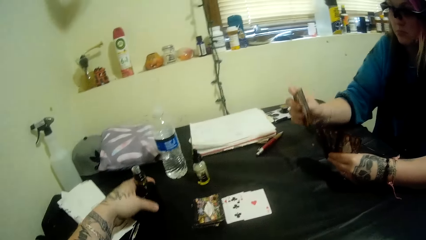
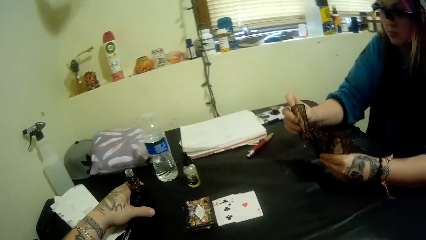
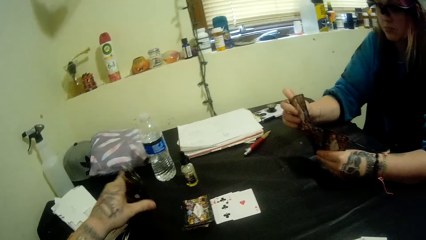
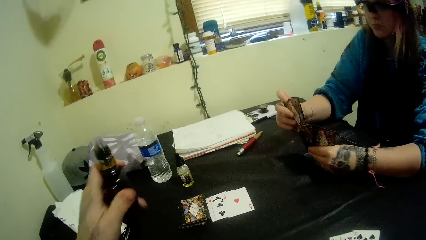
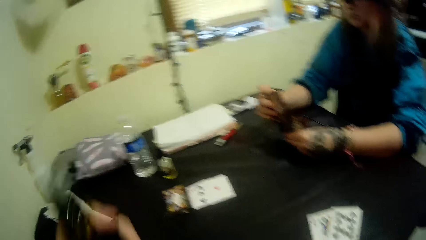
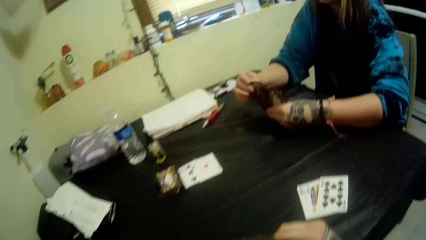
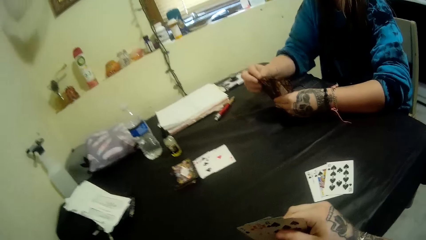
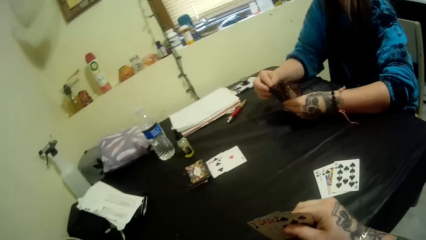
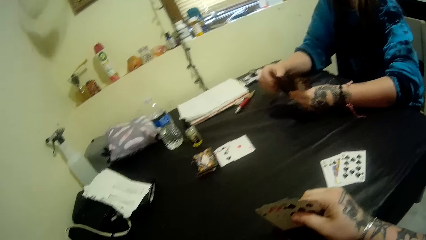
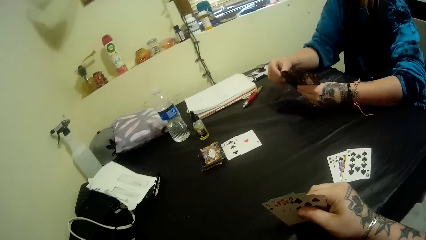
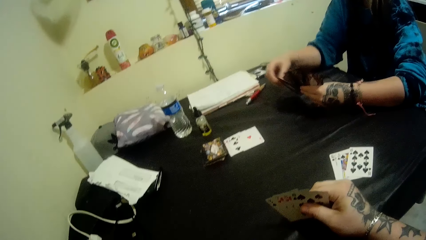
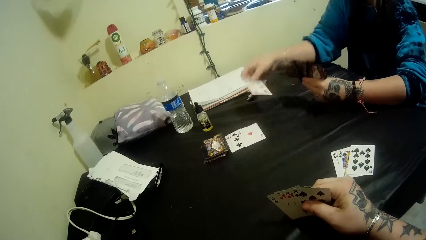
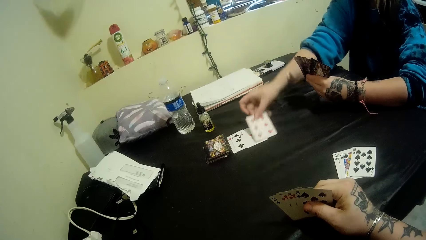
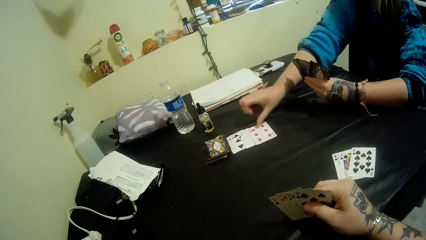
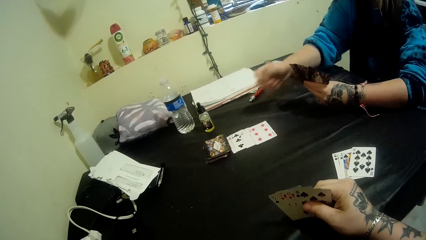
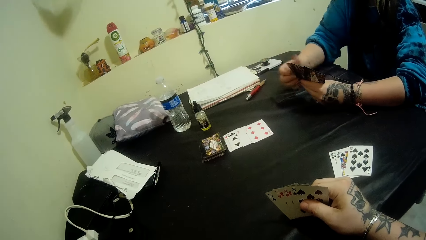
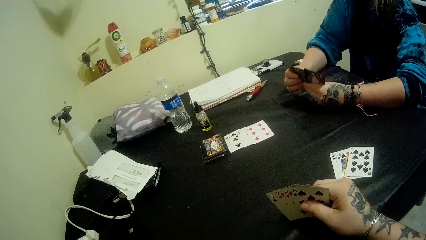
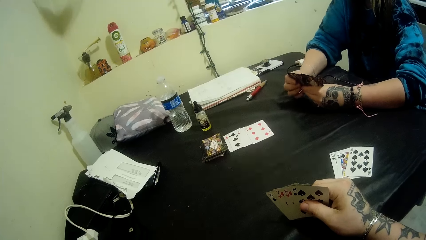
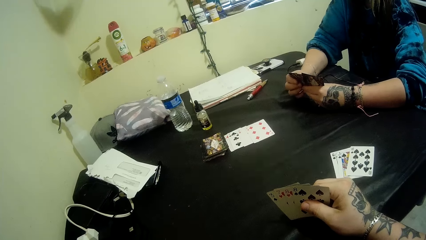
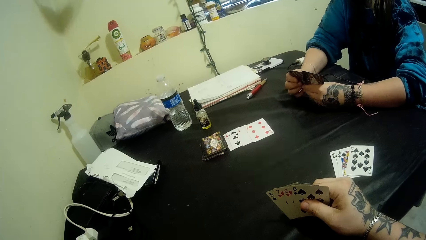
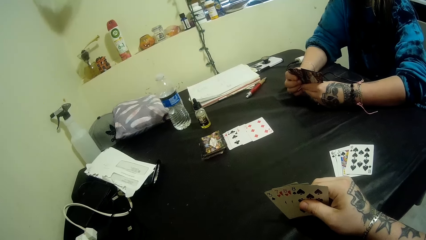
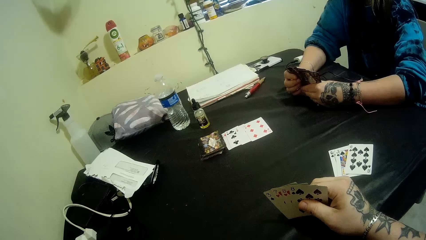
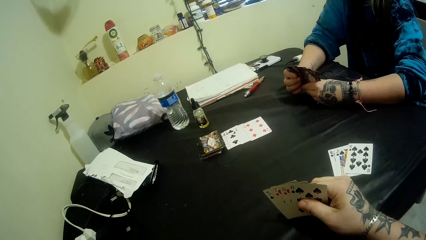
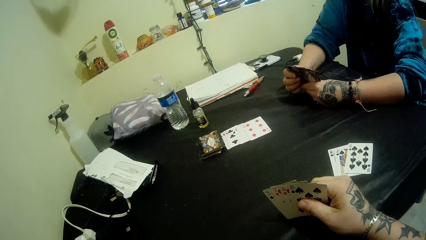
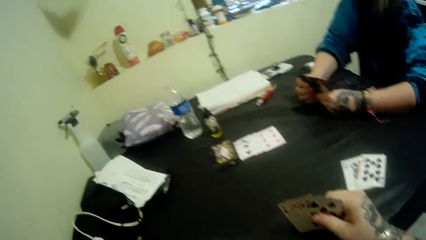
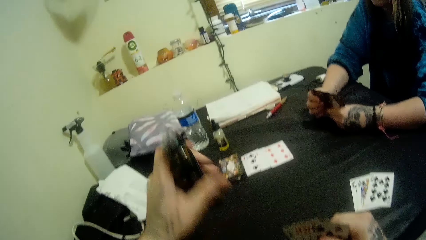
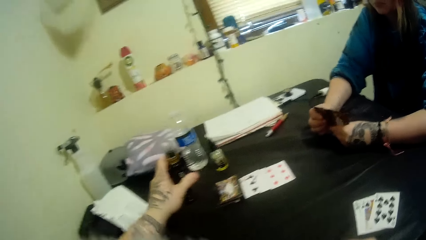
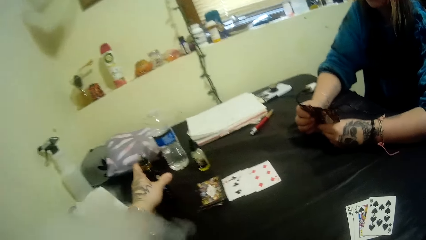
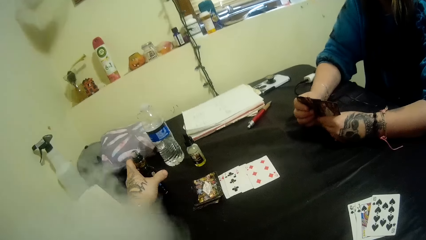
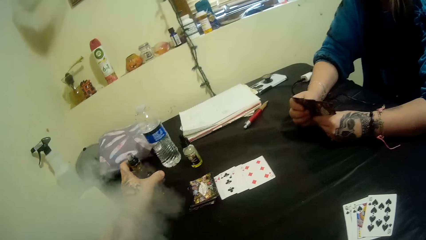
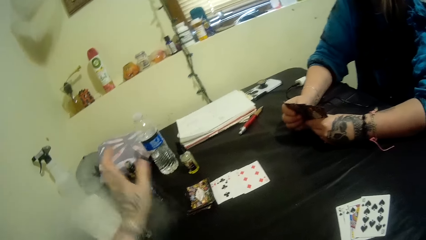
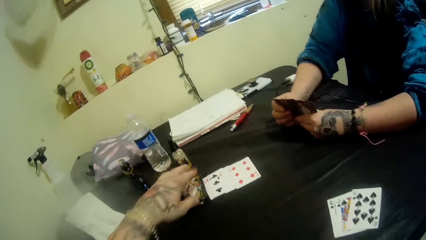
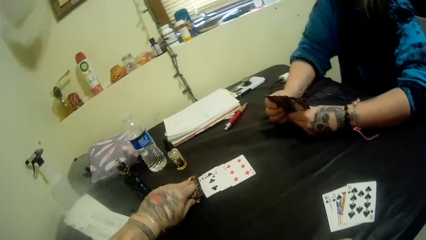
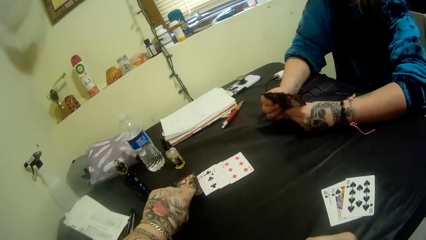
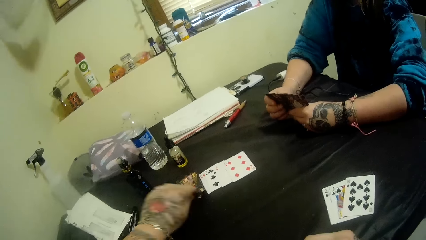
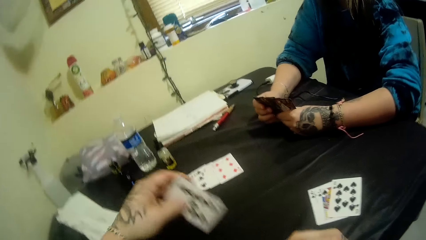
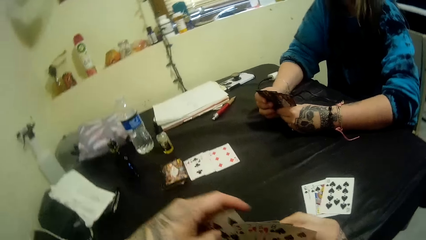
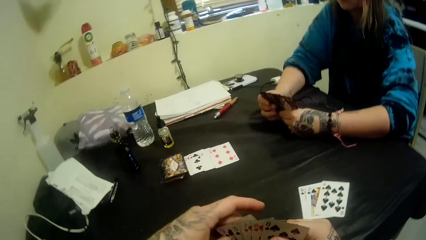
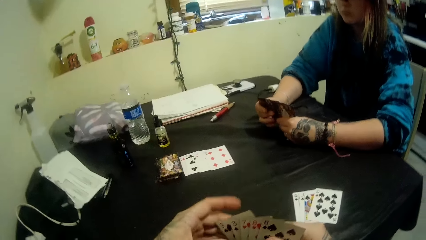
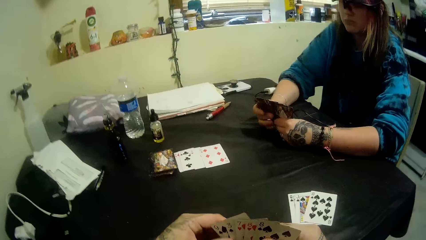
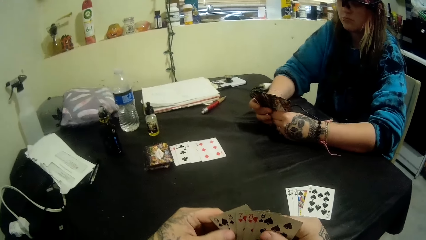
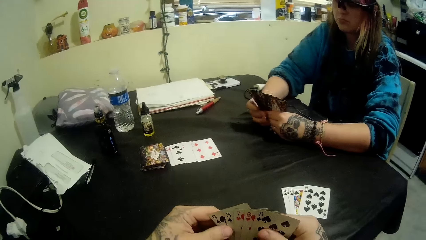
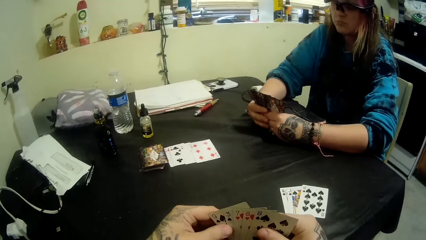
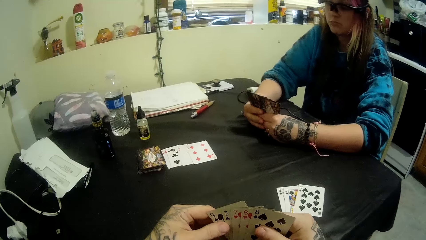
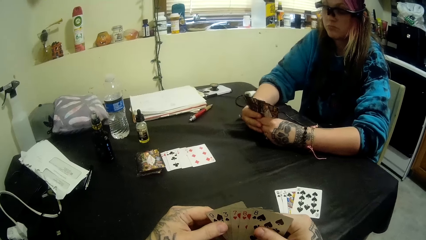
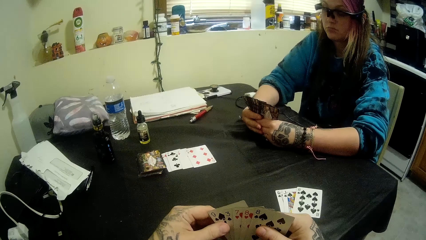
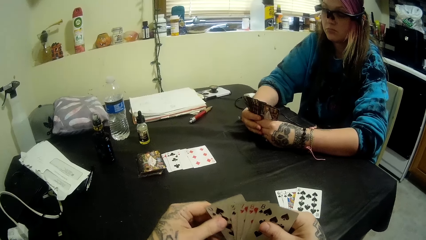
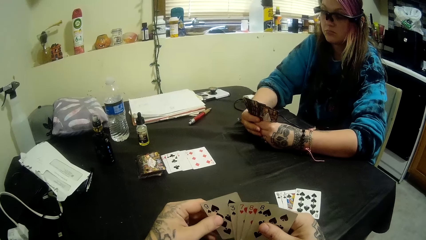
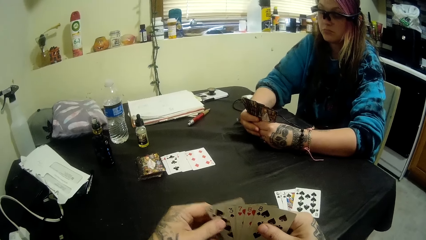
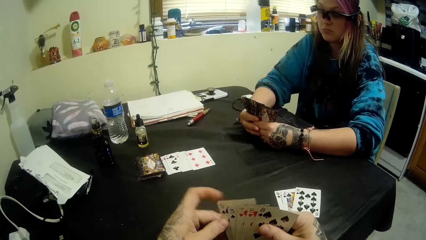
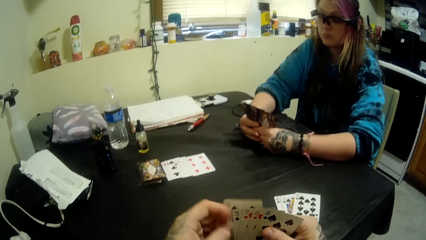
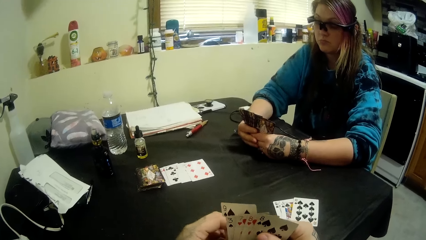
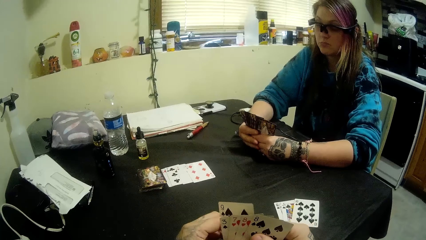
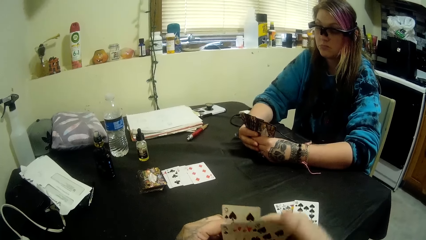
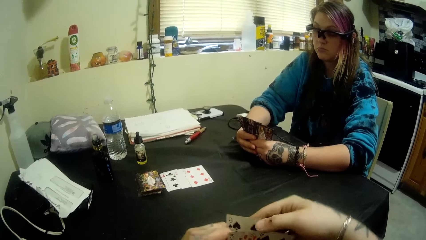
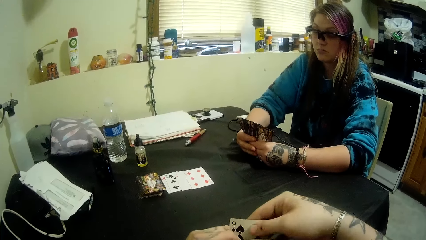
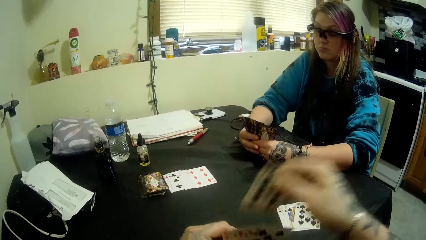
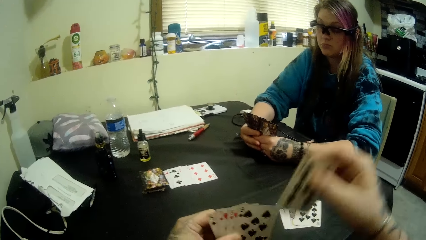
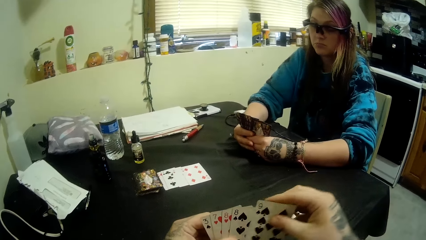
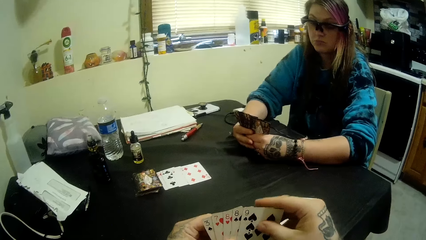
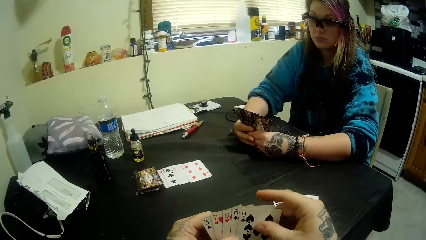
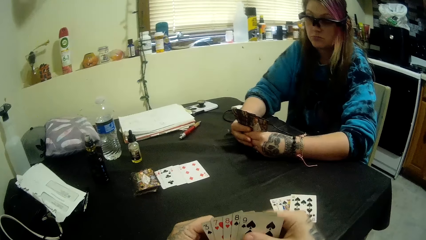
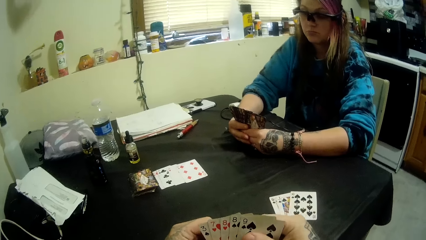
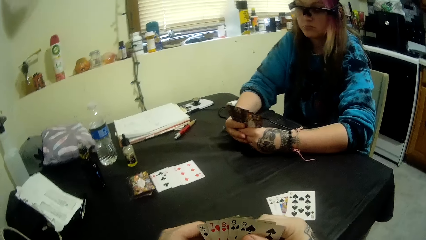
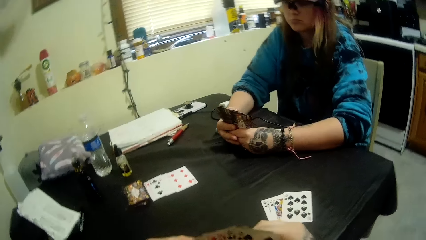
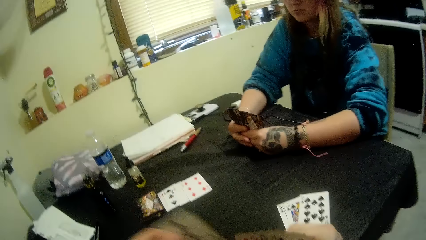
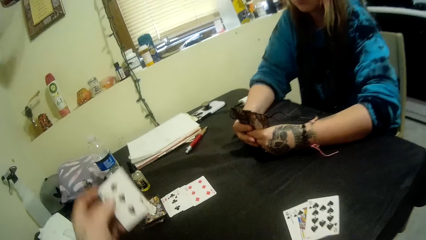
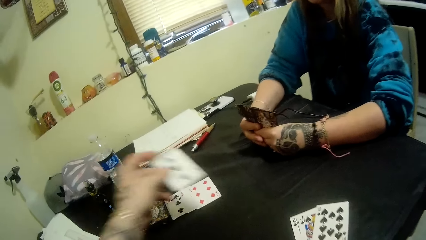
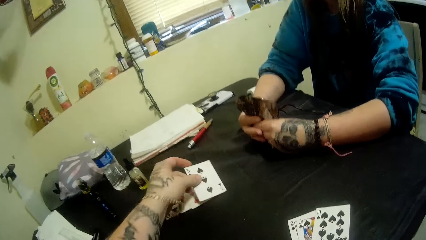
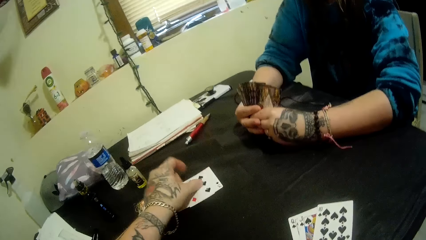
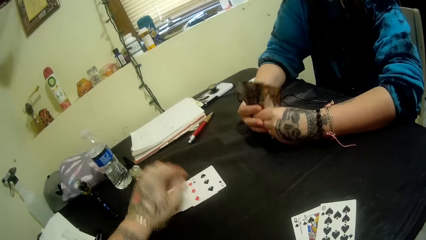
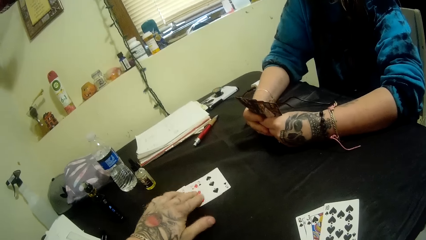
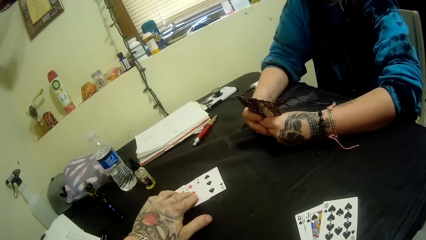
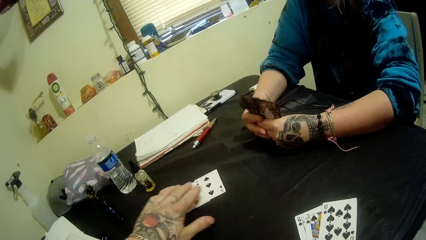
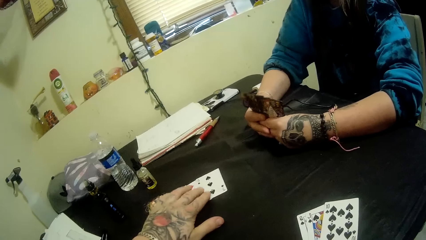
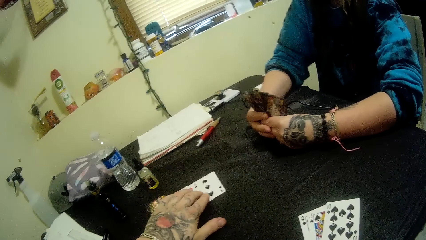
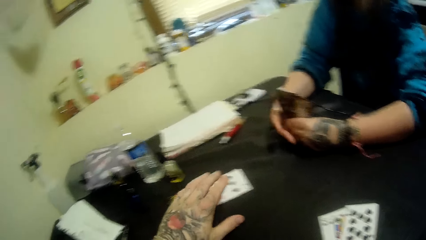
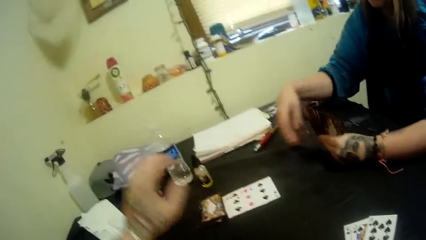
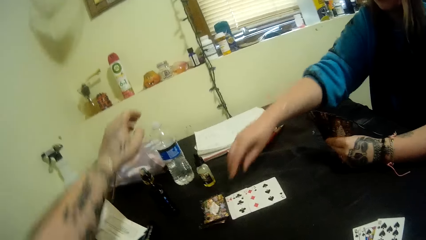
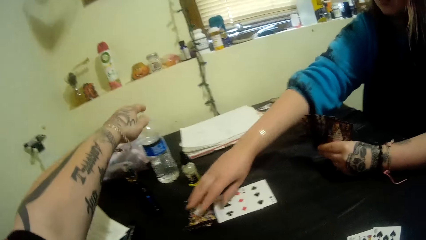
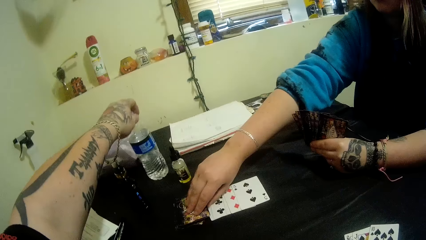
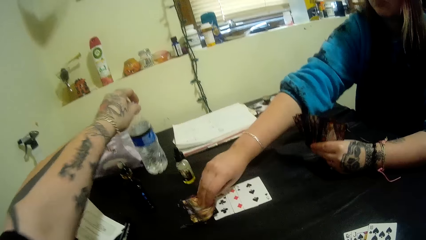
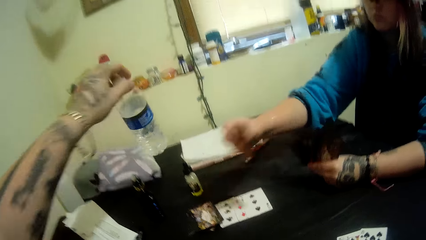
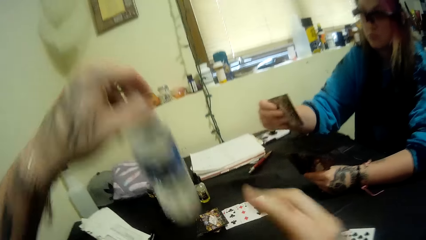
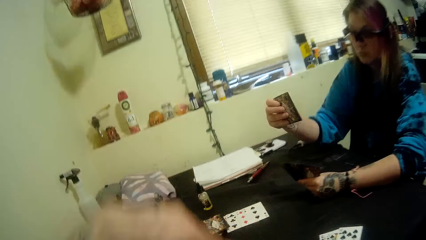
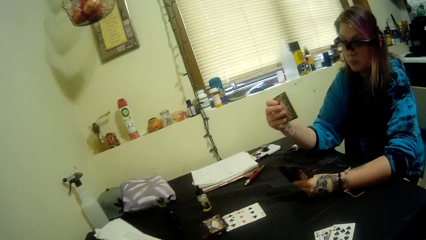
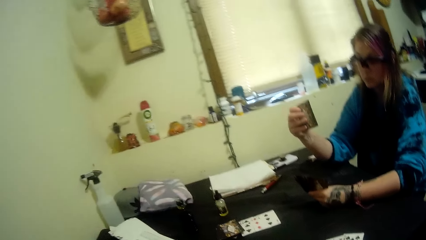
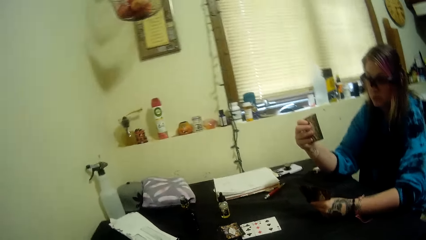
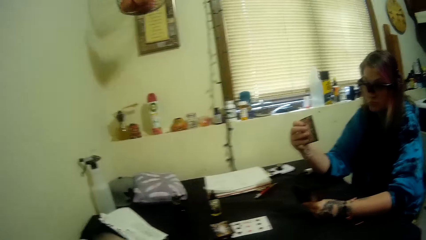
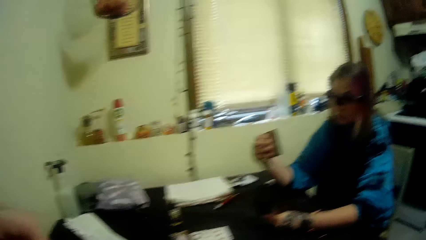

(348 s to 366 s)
The camera wearer picks a pipe bottle from the table with his left hand. A girl places a card on the opened card with her right hand. The camera wearer returns the pipe bottle to the table with his left hand. He picks a card from the deck of cards with his left hand. He stares at the cards. He places a card from his hand on the card cut with his left hand. He picks a bottle of water from the table with his left hand. The girl picks up a card. The camera wearer drinks water from the bottle.
